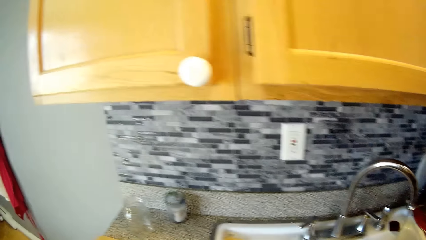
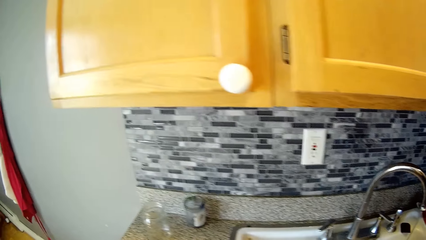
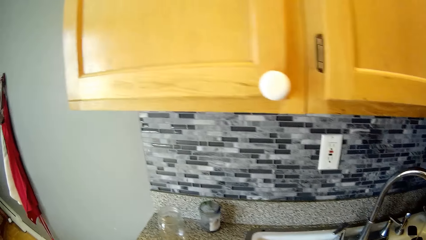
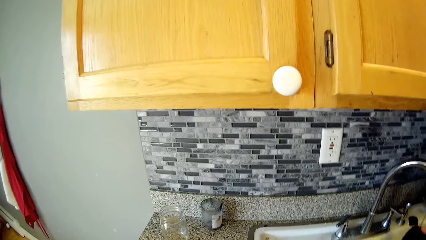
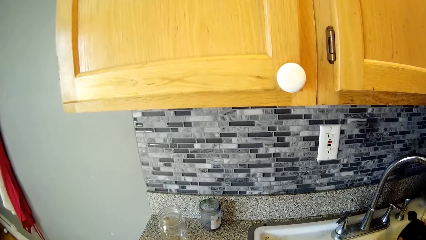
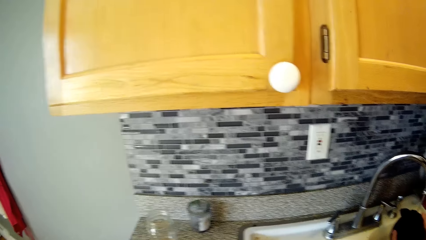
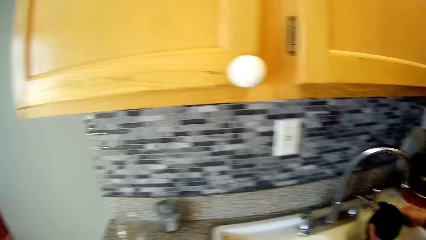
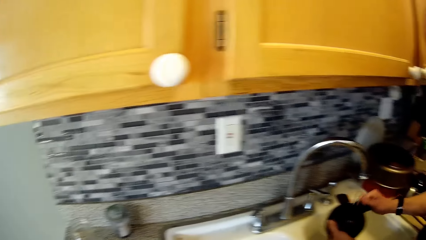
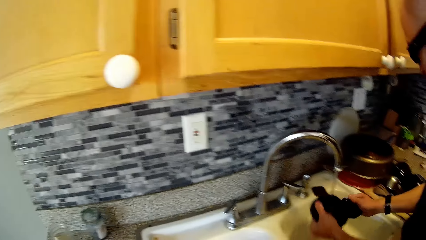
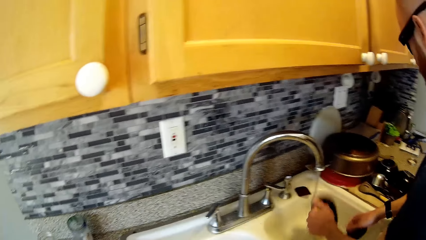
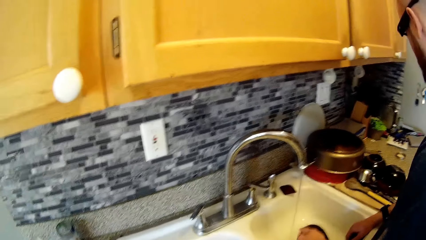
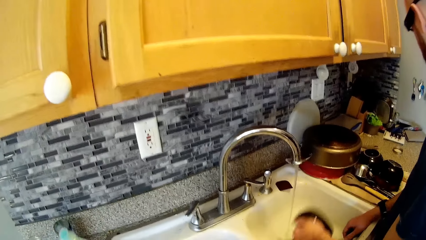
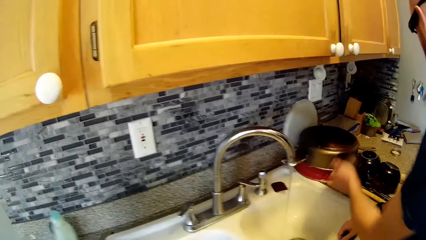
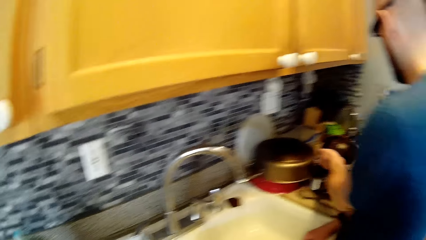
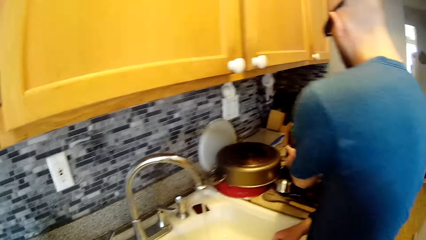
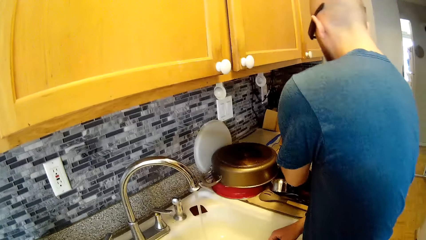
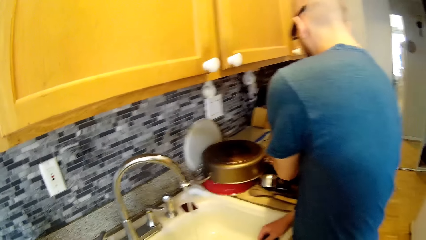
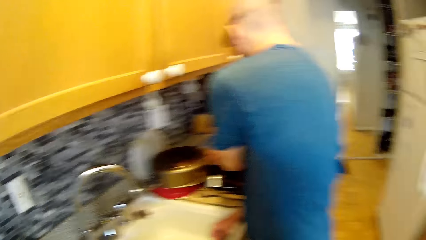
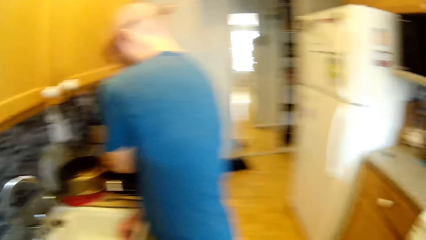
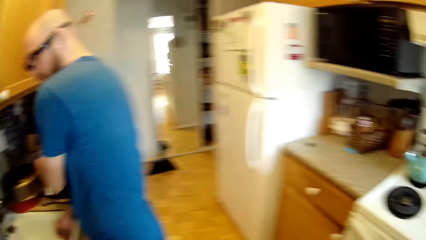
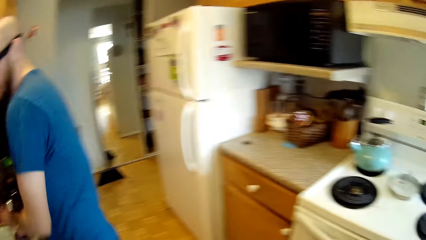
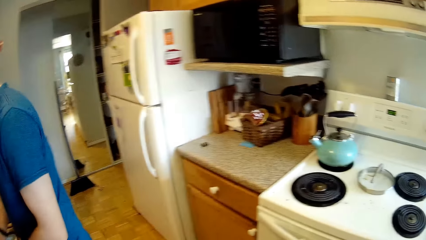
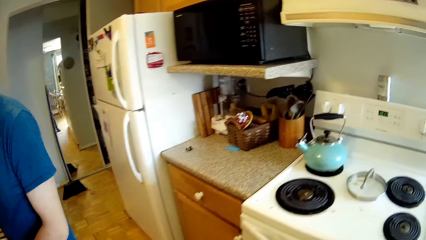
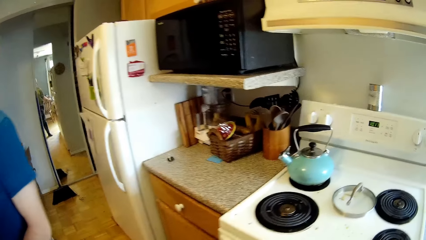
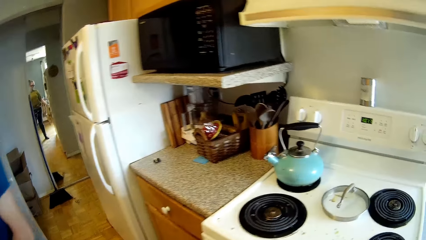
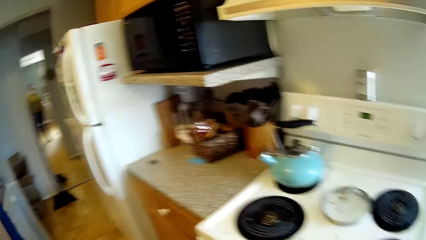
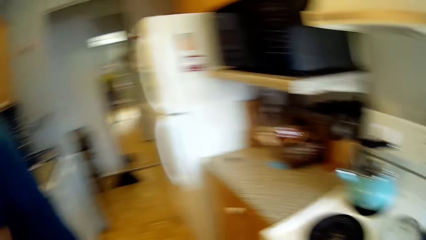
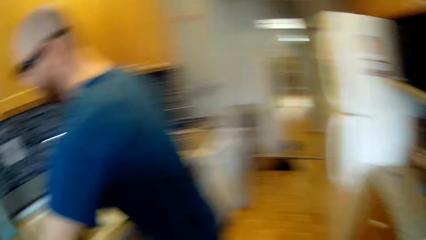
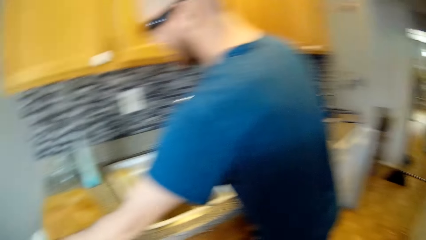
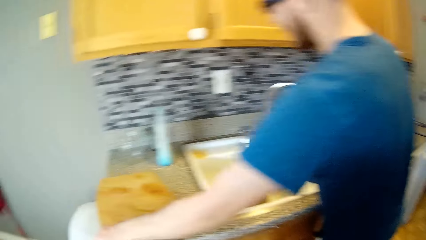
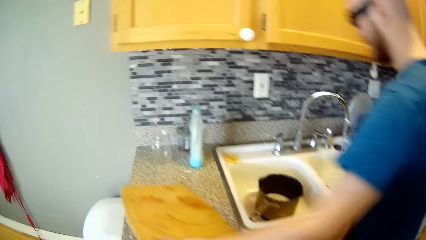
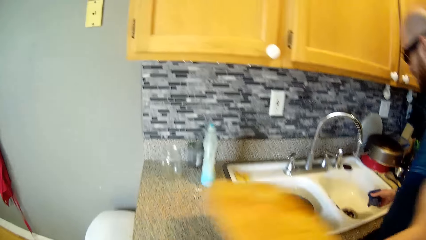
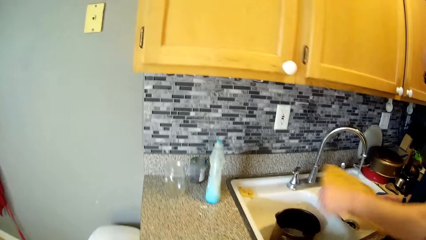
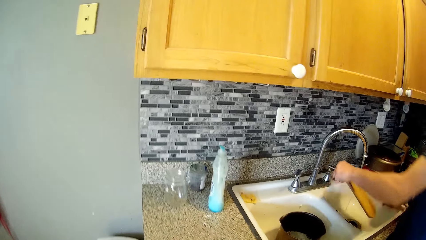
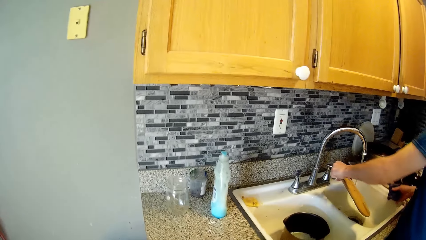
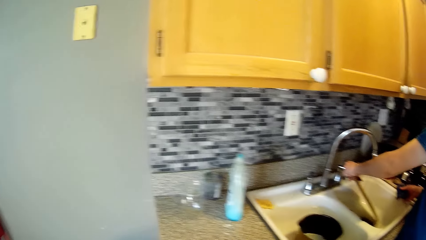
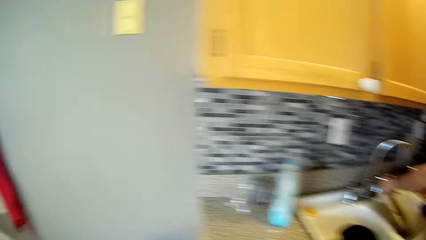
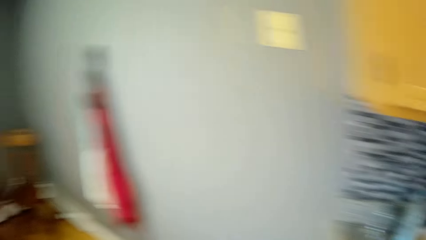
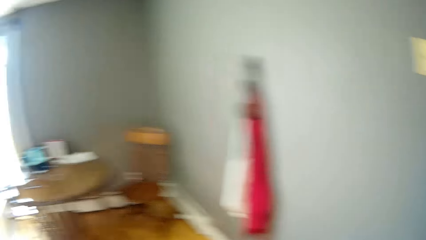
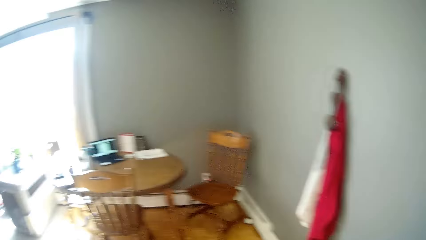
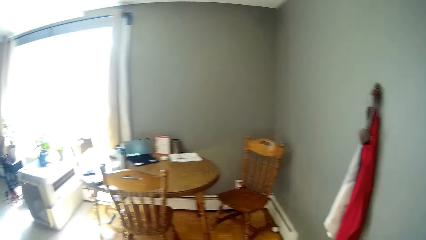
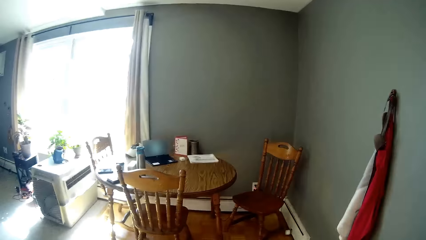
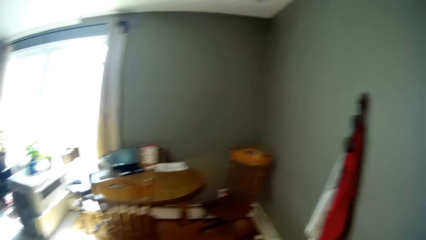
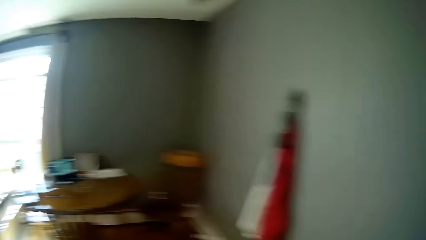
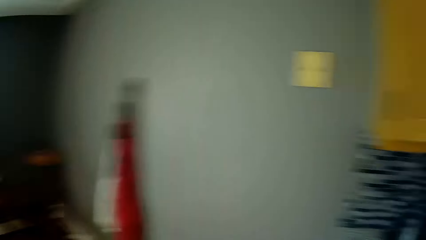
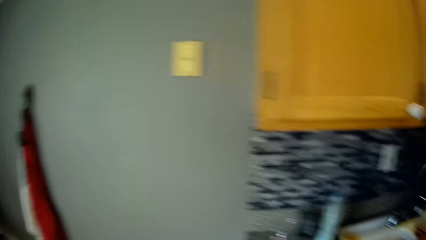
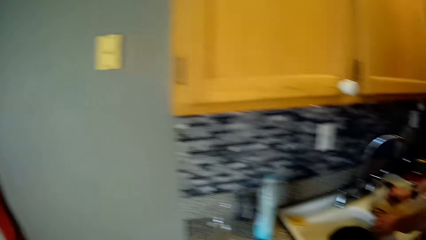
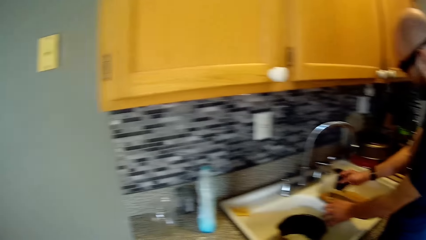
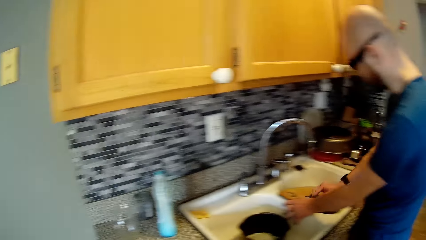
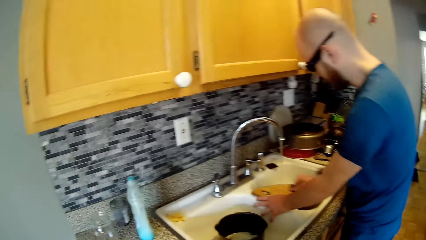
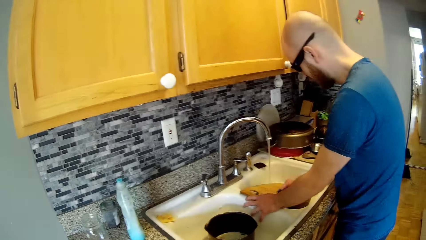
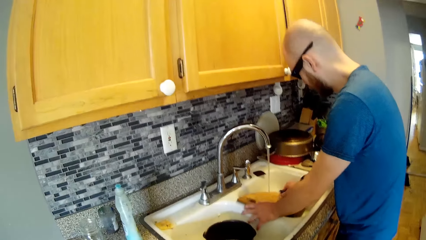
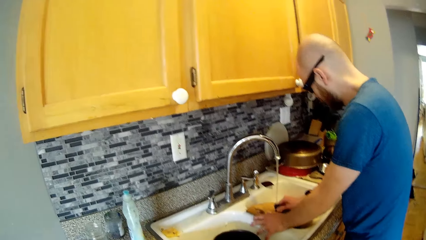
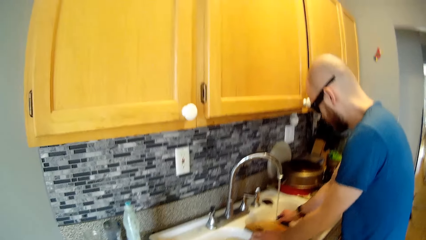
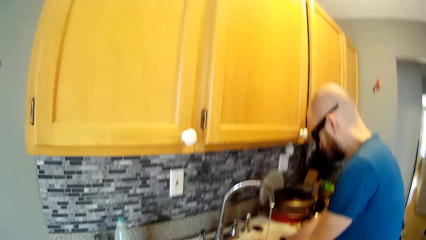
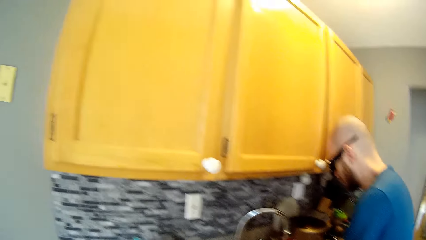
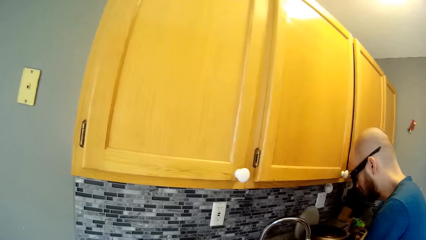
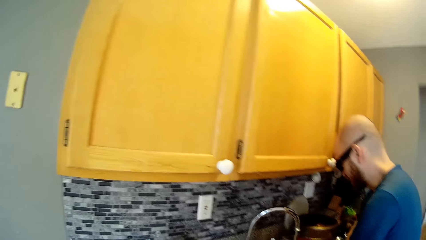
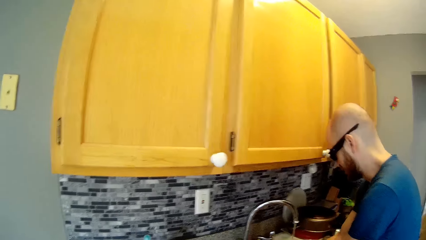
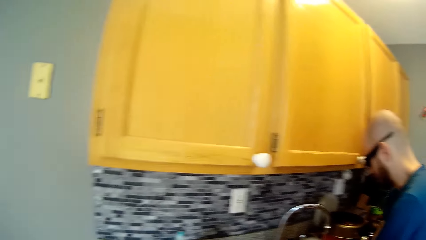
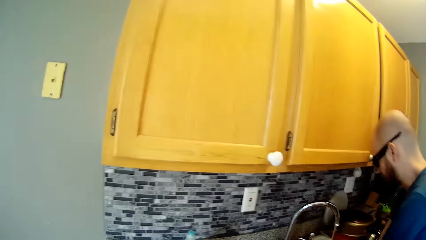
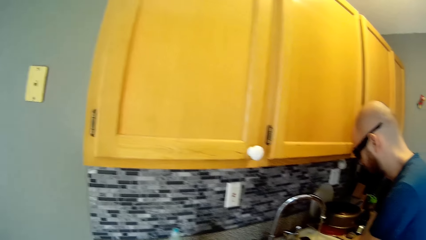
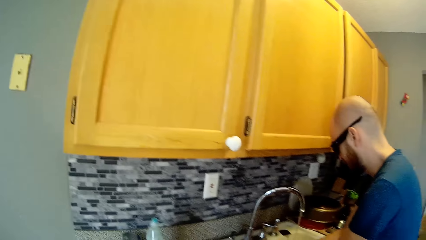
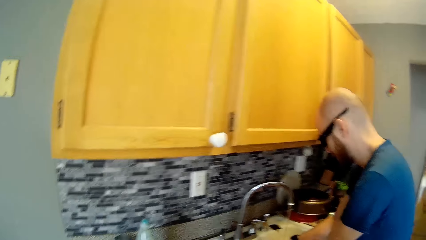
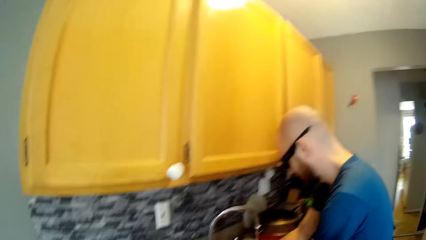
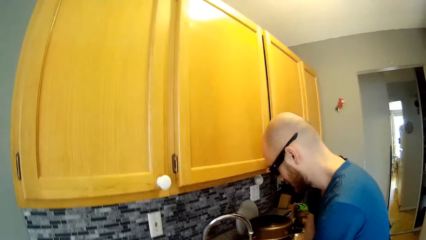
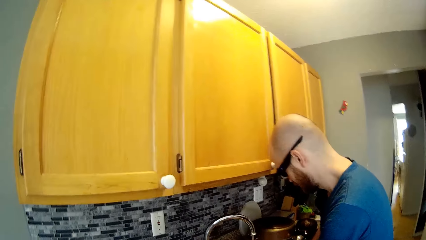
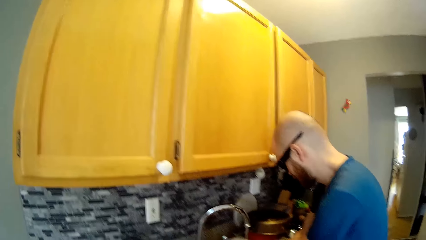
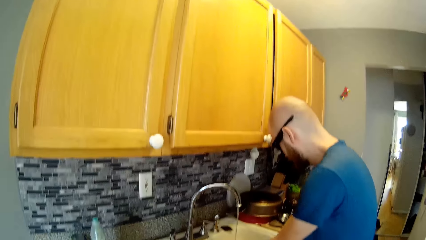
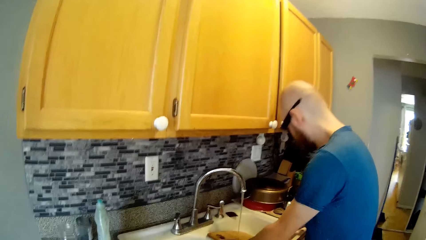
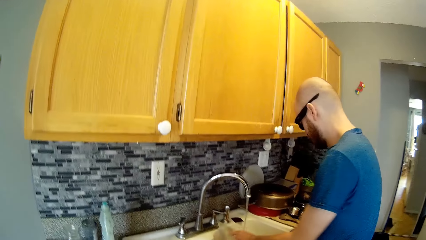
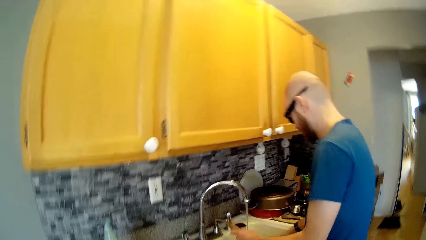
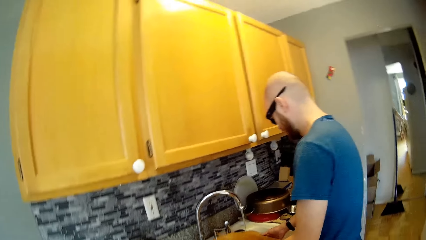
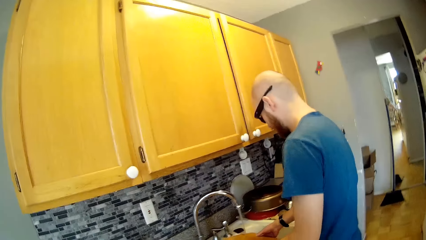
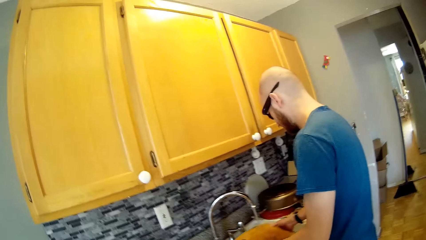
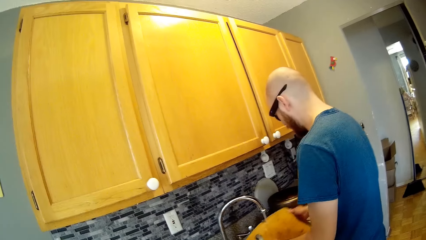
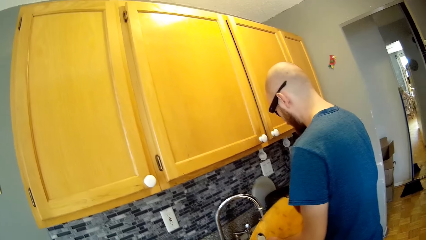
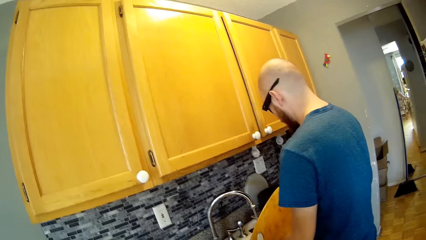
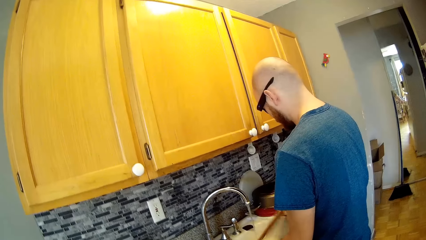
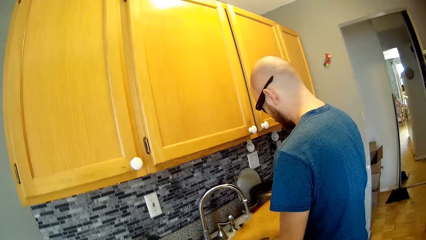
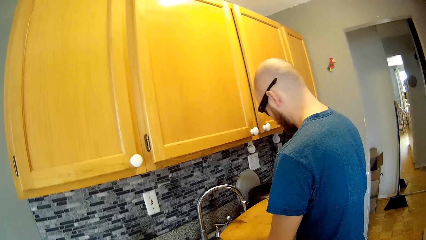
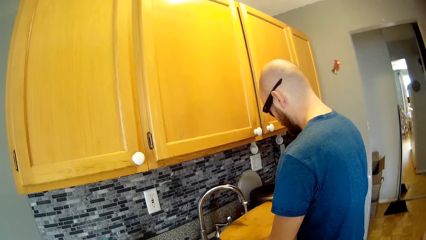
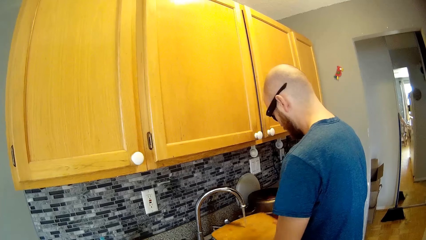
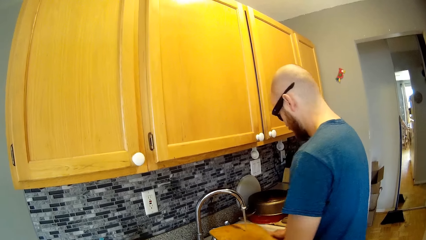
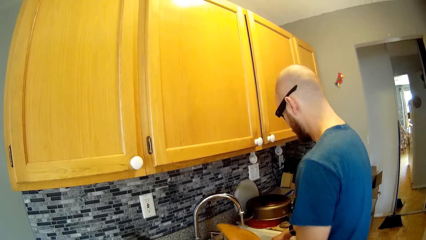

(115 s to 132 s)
The camera wearer converses with the man. The man puts the plate on the countertop with his left hand. The camera wearer looks around. The man picks up a brown chopping board from the kitchen countertop with his left hand and puts the brown chopping board in the kitchen sink with his left hand. The camera wearer stares around. They interact with the man in the kitchen. The man washes the brown chopping board in the kitchen sink with both hands. The camera wearer converses with the man.
